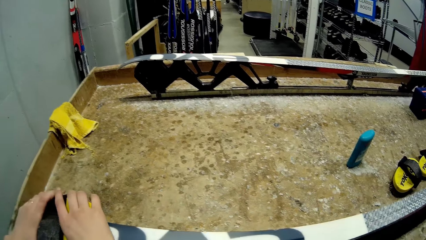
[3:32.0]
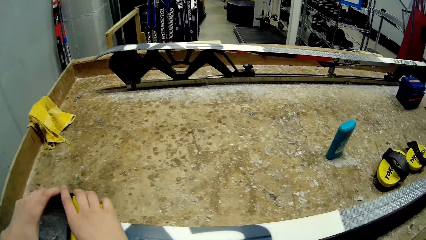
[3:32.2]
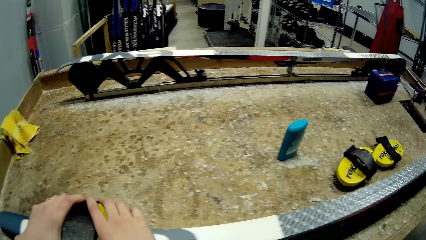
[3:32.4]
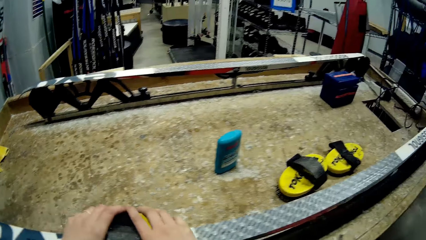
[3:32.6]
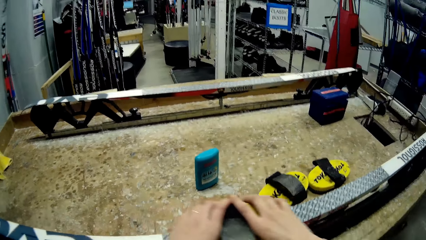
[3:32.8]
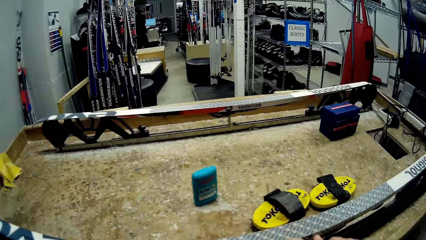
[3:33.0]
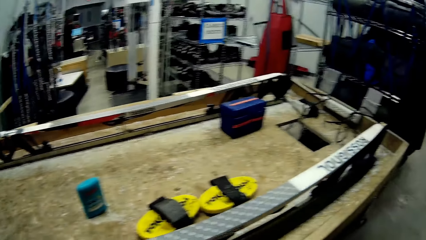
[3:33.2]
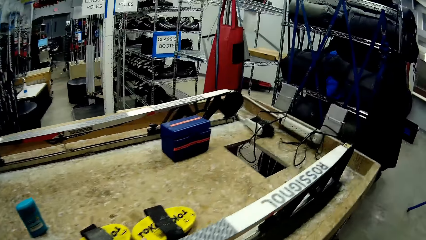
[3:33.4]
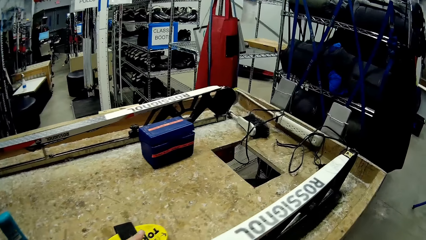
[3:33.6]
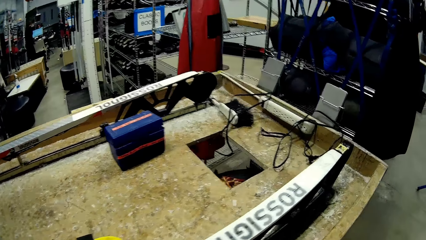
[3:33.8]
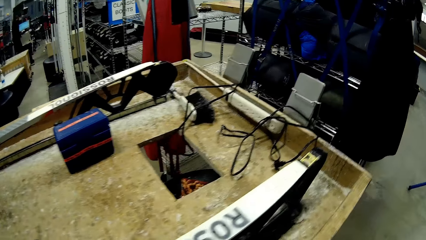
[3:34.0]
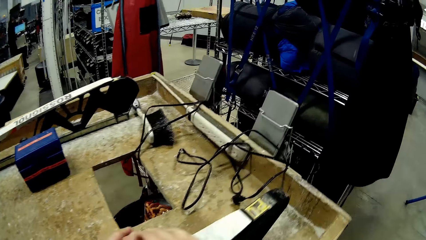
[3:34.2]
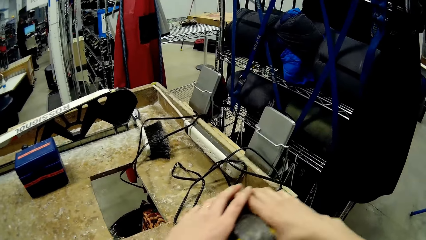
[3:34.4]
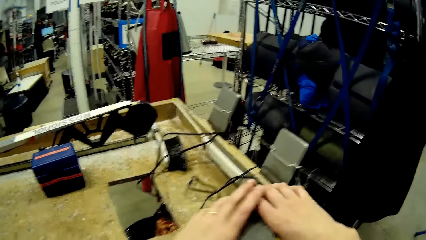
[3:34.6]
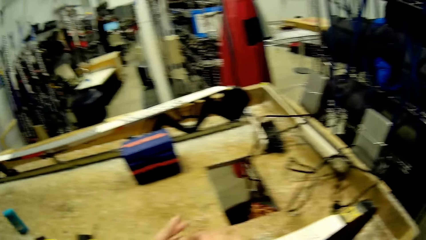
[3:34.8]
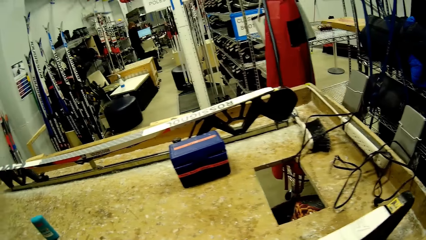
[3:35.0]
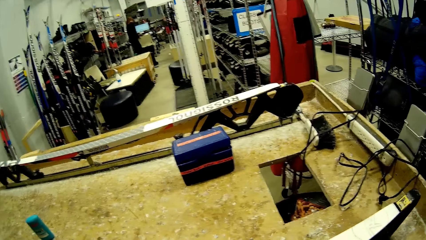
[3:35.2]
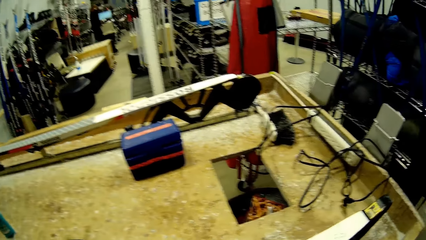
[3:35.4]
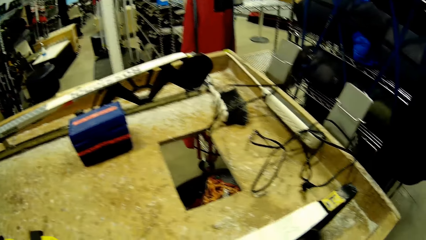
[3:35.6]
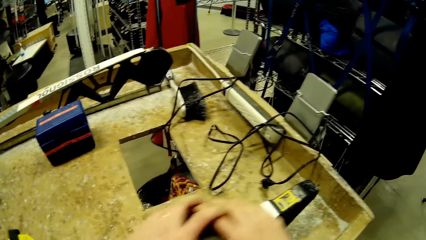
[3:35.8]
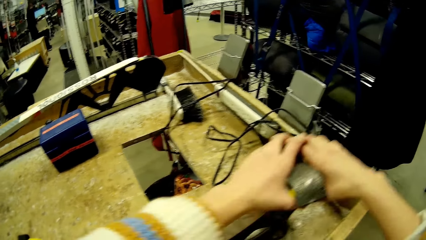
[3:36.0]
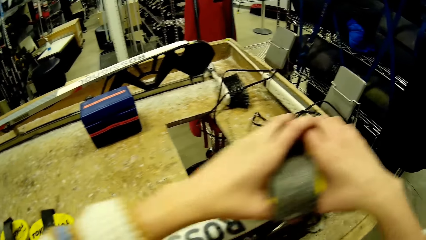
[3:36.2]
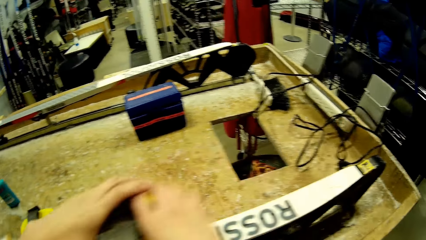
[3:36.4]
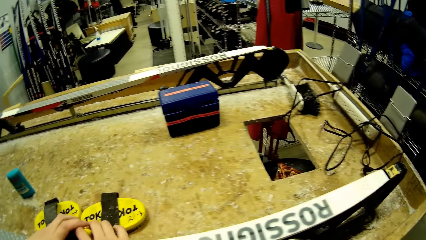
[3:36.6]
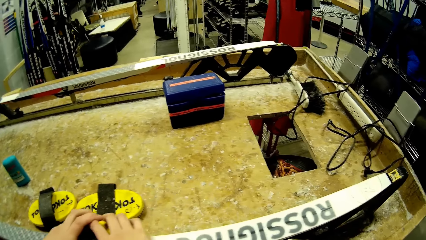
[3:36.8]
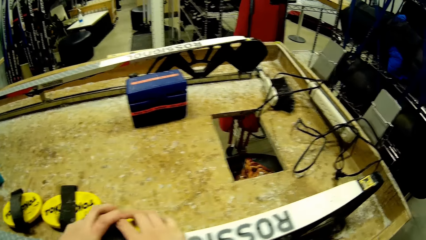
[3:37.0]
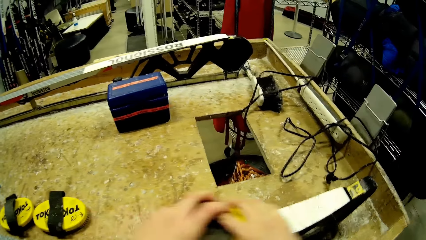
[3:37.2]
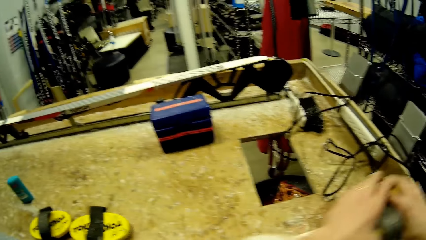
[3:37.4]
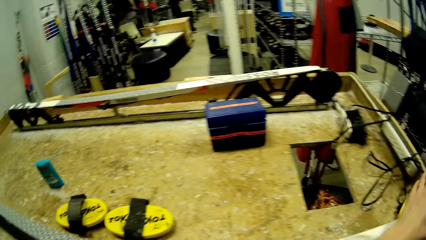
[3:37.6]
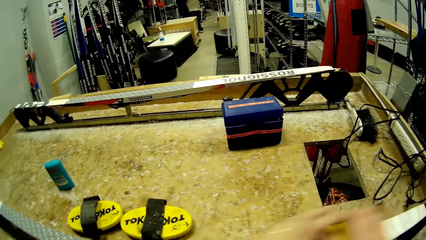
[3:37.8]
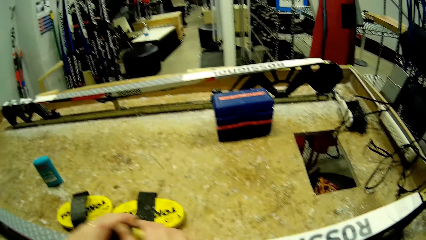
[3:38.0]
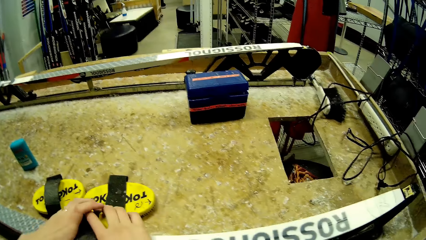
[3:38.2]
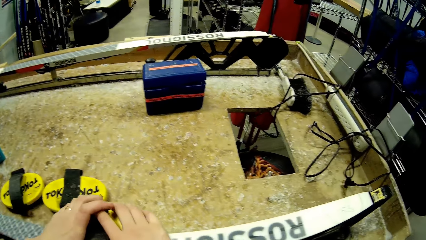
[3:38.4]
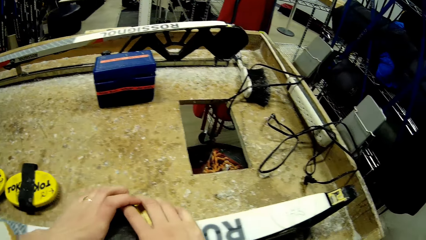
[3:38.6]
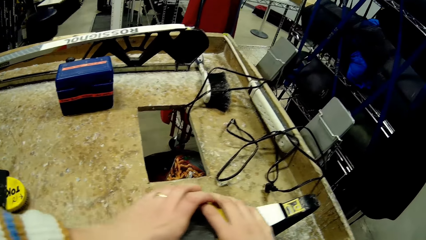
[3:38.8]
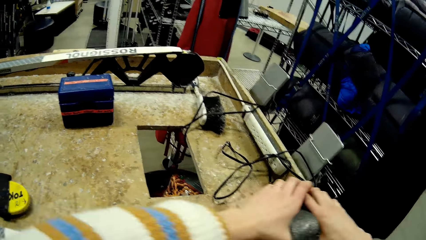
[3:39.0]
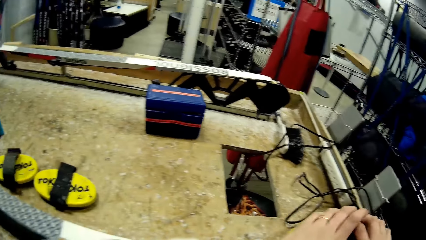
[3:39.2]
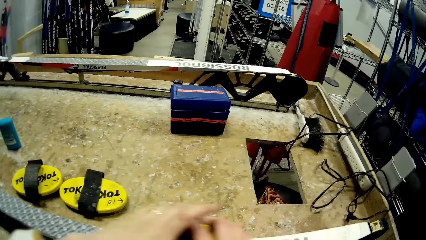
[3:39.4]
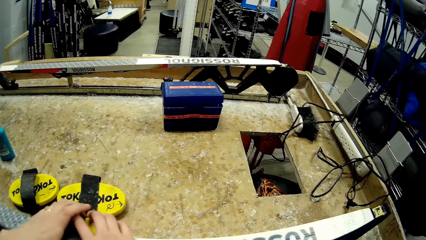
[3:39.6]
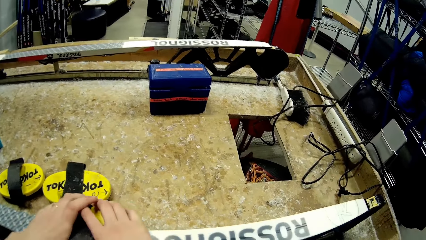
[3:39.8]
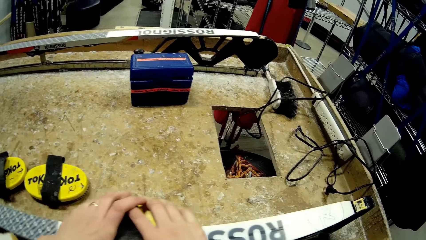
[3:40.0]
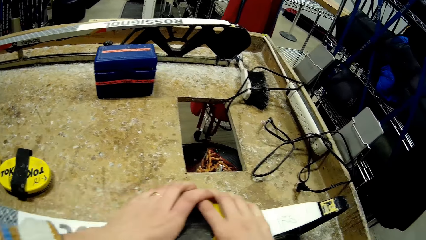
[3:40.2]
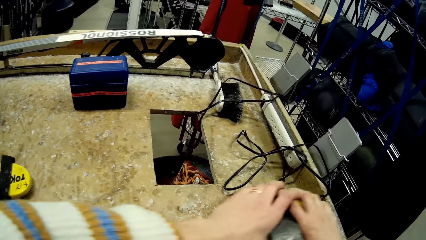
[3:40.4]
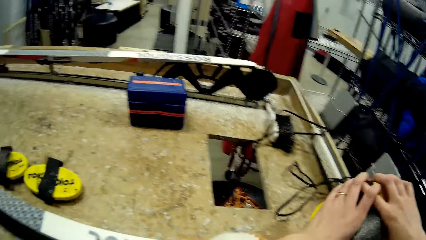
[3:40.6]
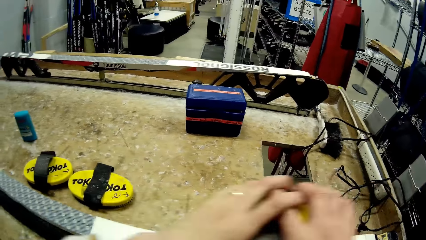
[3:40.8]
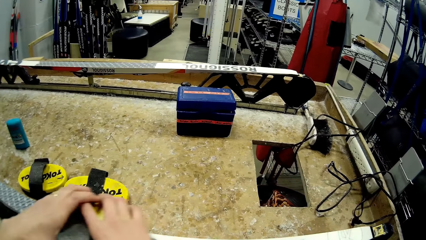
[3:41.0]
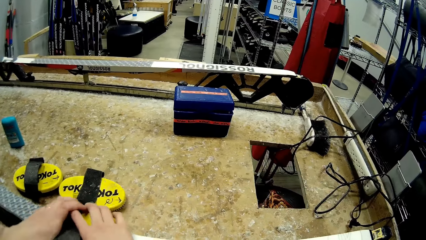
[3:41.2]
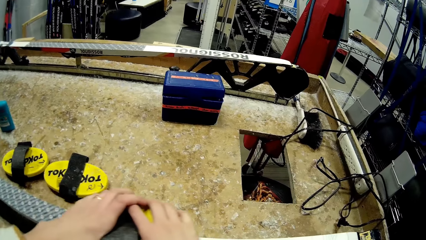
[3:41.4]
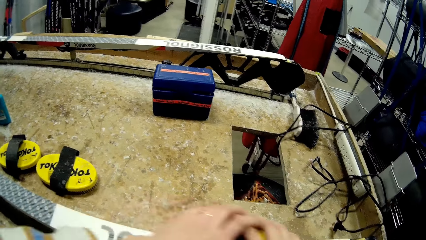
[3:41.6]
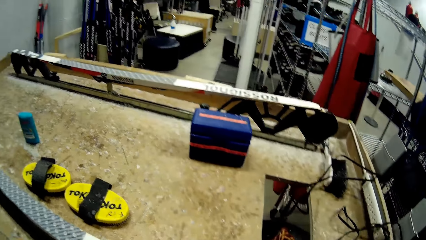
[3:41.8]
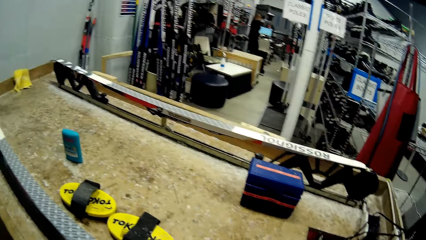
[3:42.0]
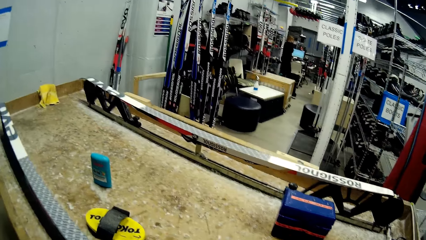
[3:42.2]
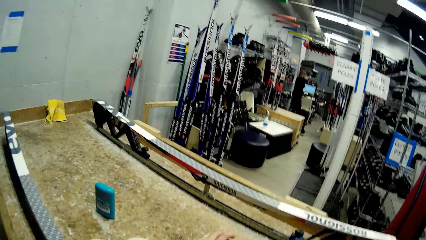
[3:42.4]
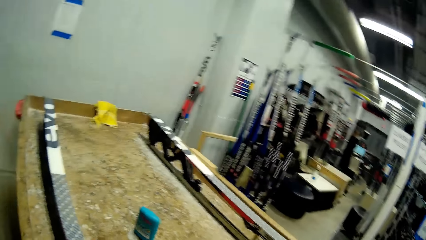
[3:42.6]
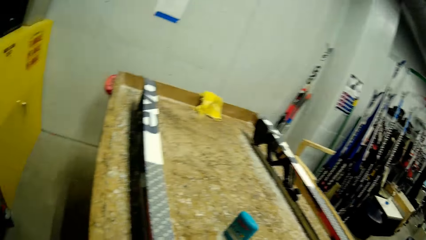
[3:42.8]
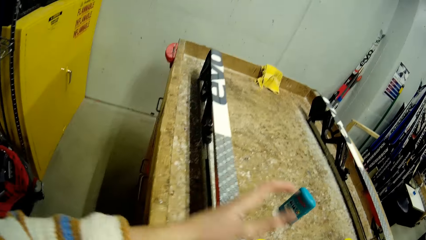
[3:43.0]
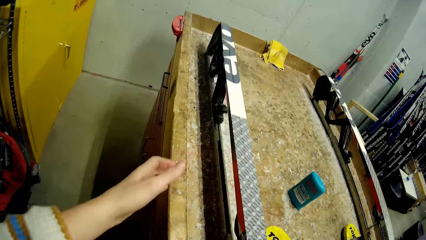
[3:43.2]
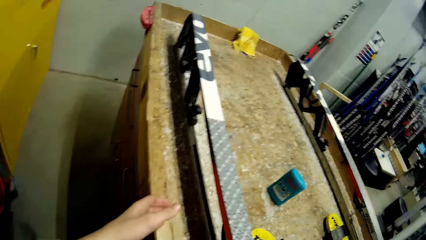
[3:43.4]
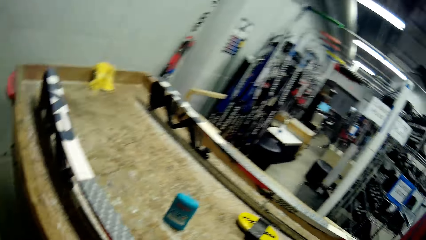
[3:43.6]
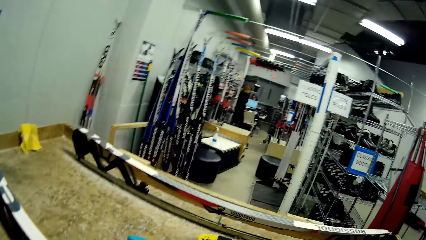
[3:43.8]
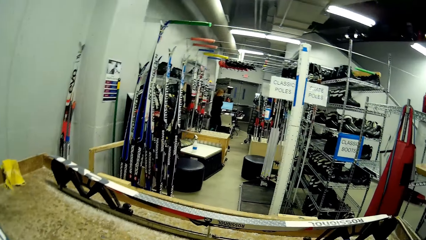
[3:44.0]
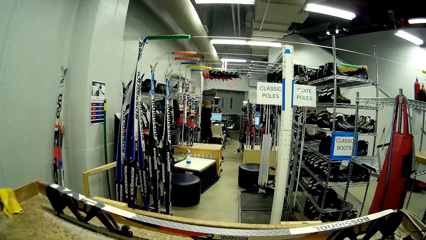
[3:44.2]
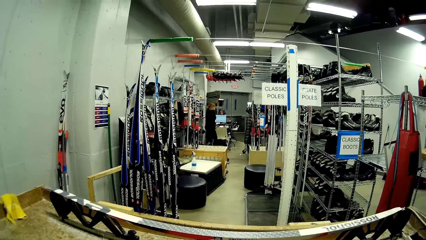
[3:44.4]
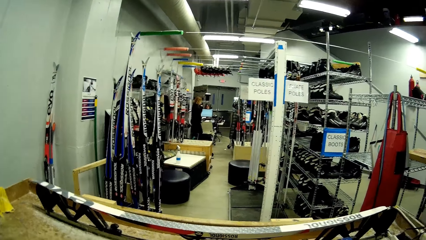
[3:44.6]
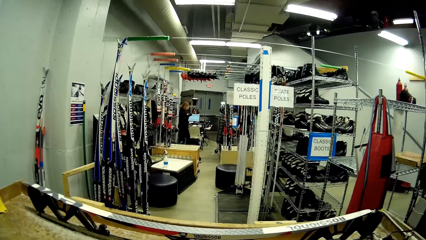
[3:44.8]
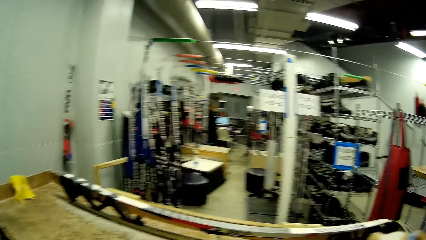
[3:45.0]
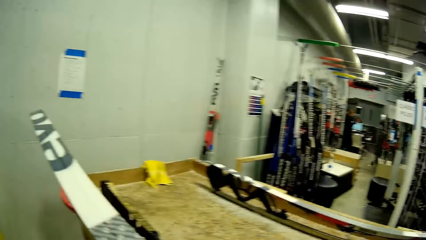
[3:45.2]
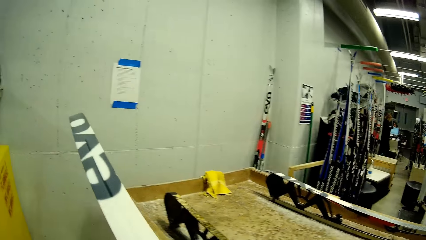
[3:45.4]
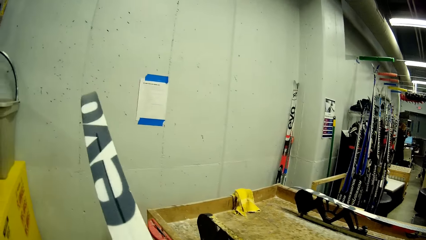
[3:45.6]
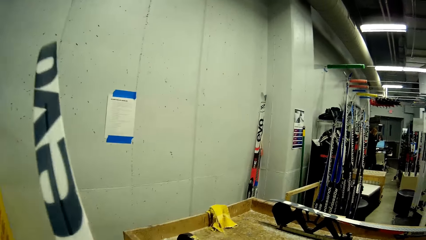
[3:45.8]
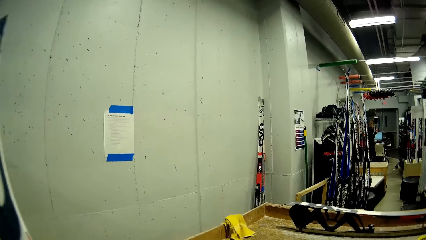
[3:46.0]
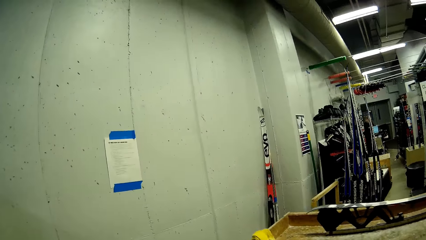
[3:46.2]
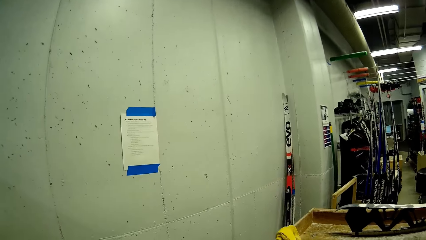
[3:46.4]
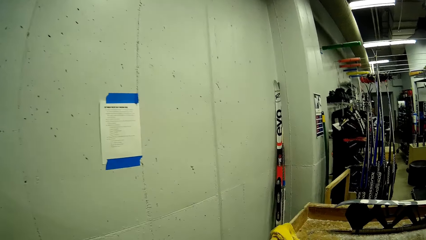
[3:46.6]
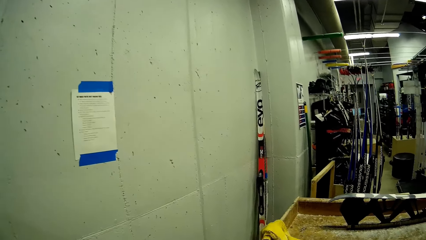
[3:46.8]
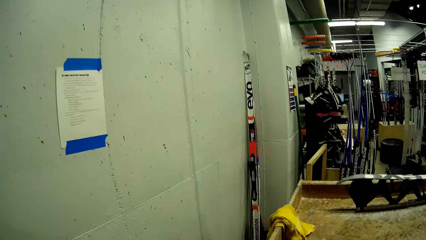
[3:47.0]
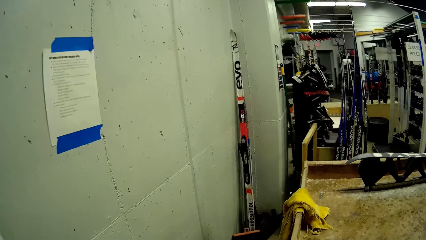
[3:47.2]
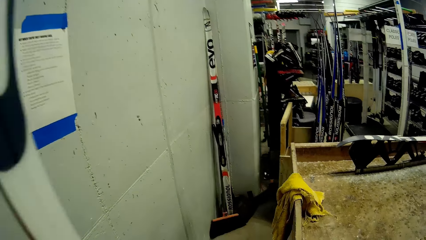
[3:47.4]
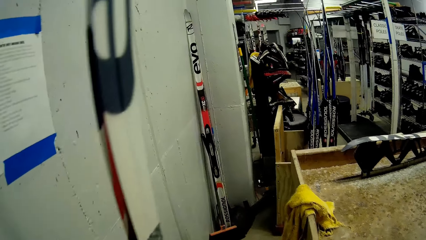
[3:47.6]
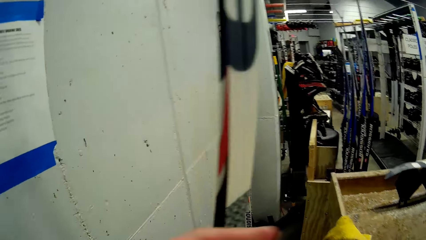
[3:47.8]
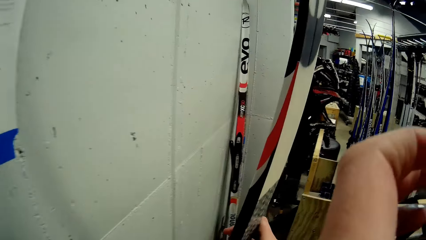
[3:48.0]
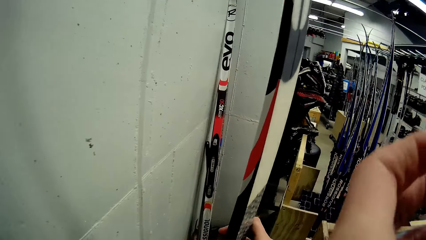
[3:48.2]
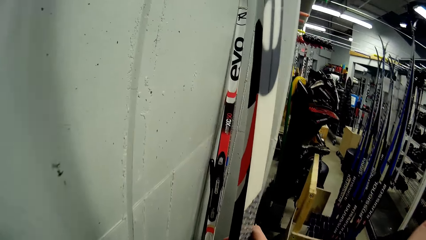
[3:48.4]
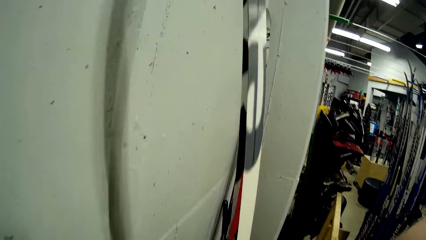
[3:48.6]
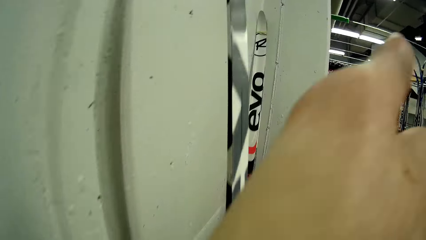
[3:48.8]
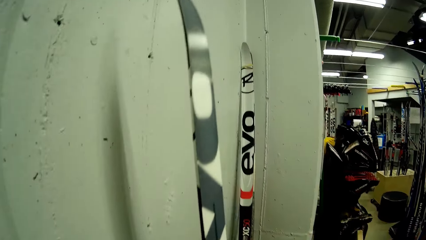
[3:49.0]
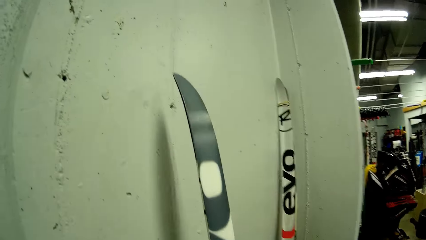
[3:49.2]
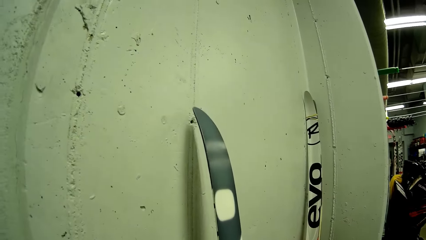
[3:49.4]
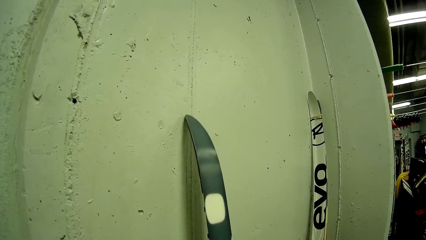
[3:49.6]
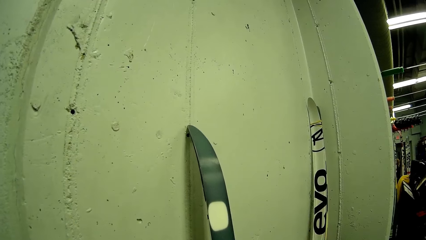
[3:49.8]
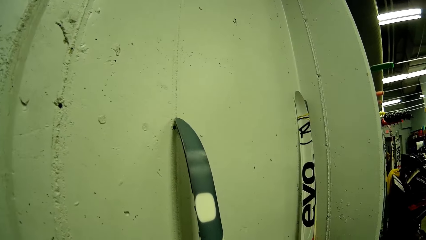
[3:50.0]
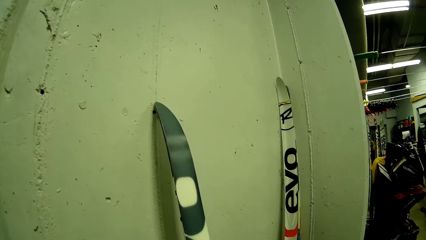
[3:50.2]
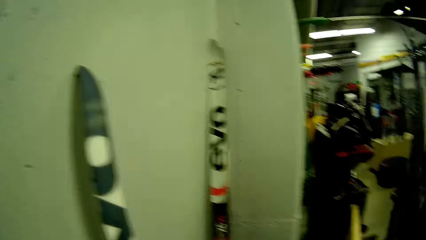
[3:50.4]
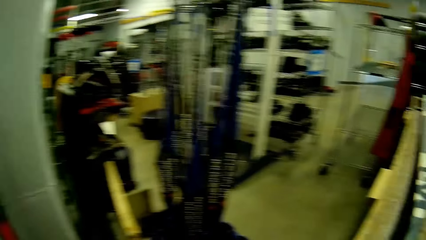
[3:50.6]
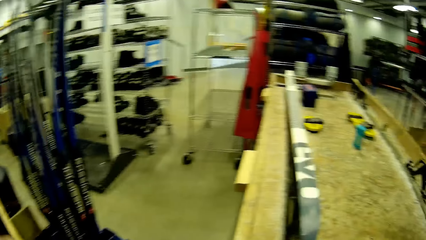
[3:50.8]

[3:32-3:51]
The camera wearer walks around. They rub wood filler on the inclined wood. They look around. They drop their hand. They look around. They lift the wood. They raise their hand.
